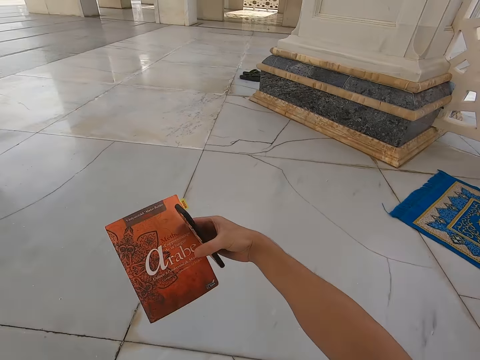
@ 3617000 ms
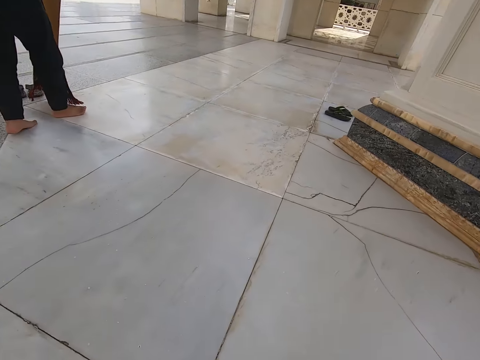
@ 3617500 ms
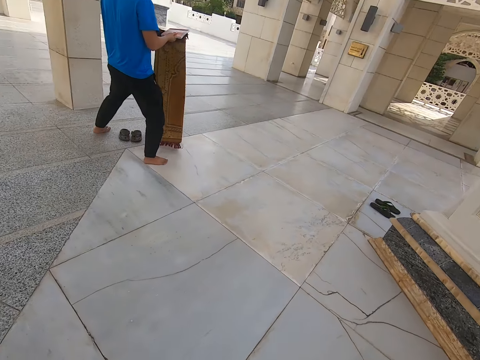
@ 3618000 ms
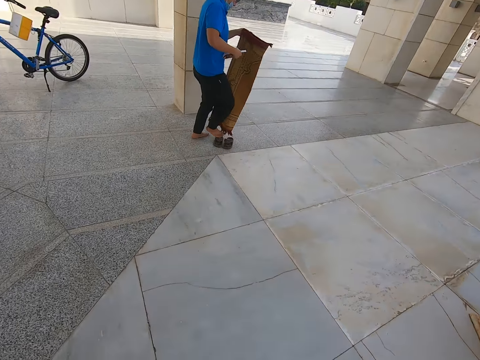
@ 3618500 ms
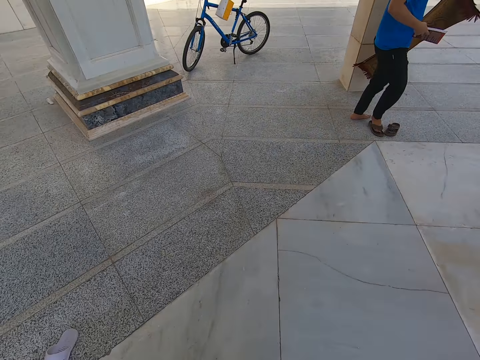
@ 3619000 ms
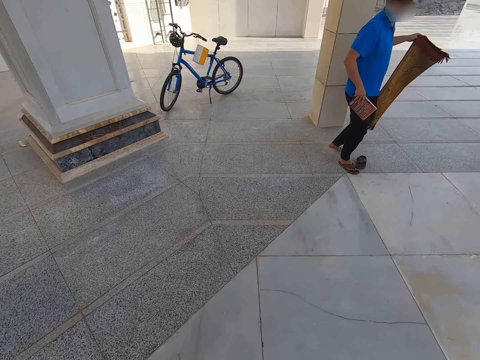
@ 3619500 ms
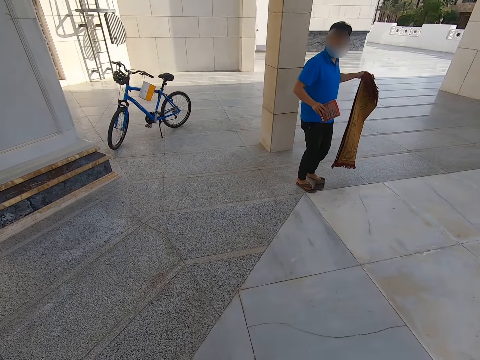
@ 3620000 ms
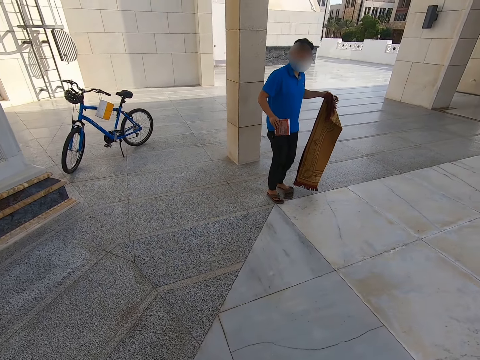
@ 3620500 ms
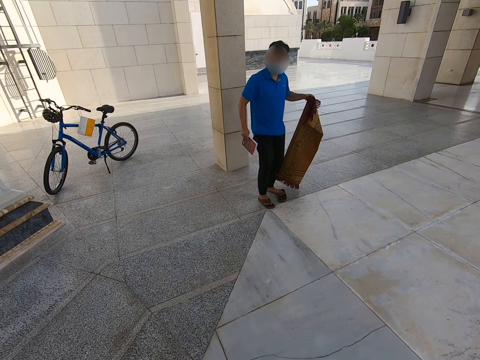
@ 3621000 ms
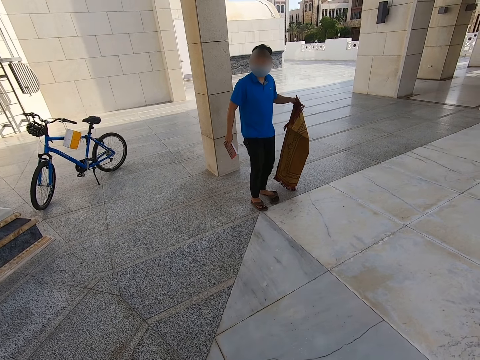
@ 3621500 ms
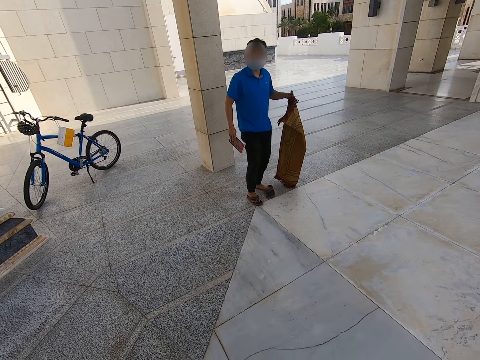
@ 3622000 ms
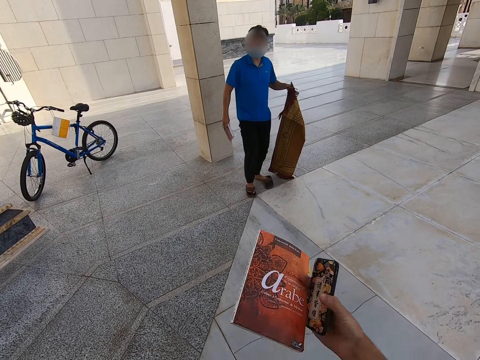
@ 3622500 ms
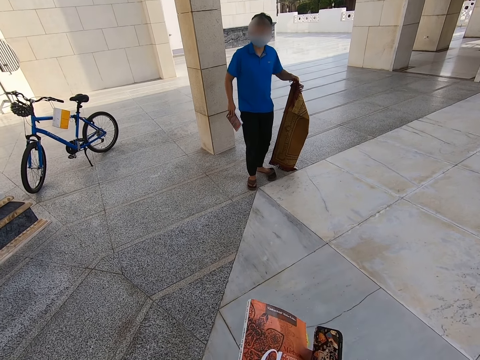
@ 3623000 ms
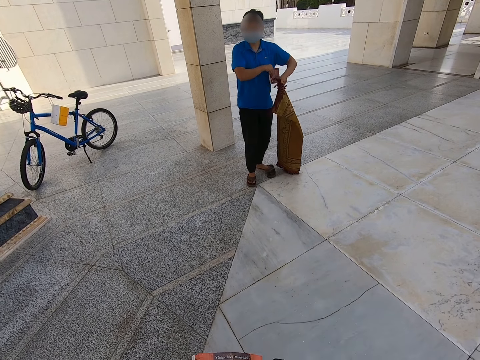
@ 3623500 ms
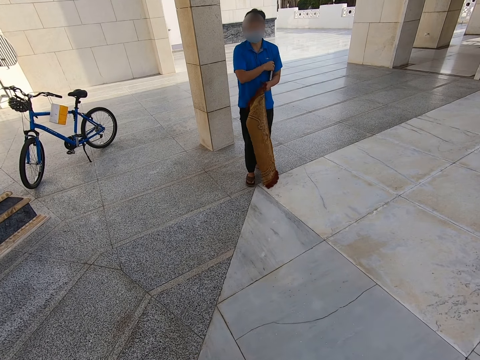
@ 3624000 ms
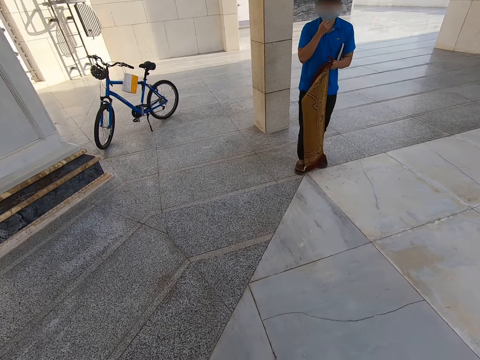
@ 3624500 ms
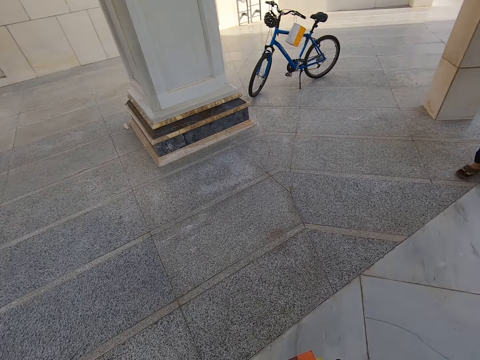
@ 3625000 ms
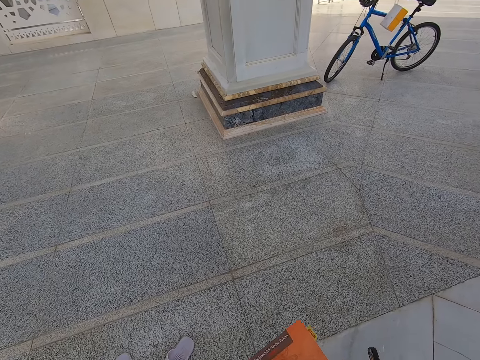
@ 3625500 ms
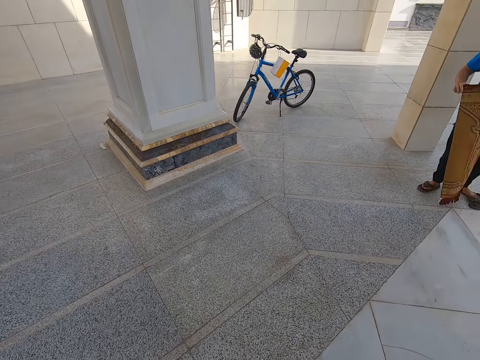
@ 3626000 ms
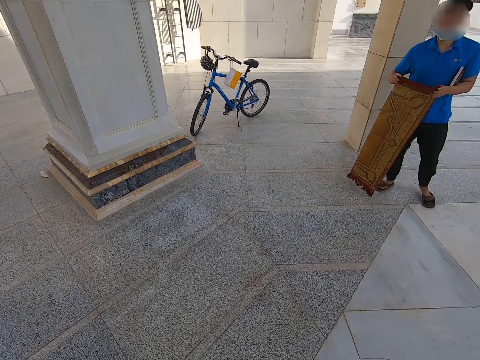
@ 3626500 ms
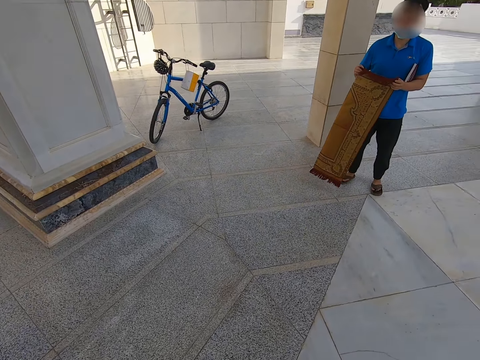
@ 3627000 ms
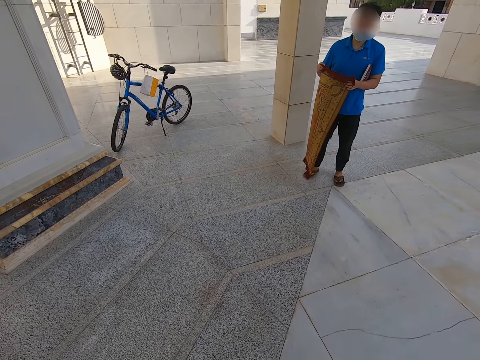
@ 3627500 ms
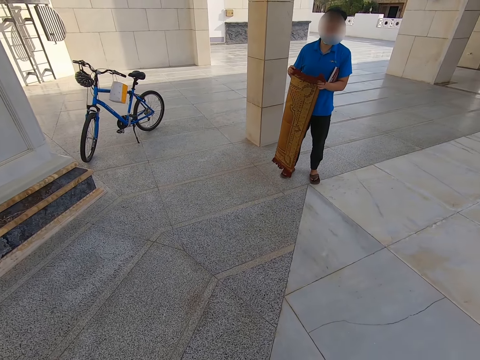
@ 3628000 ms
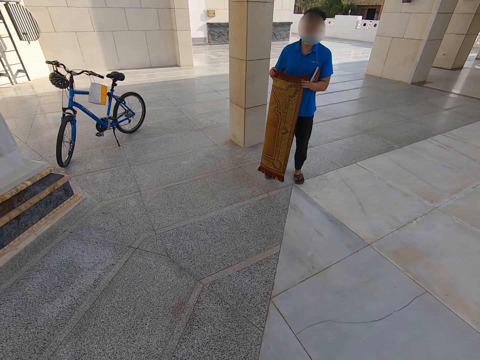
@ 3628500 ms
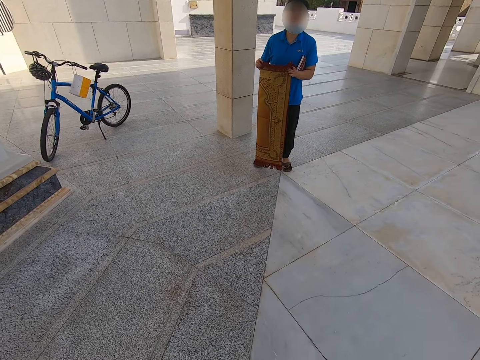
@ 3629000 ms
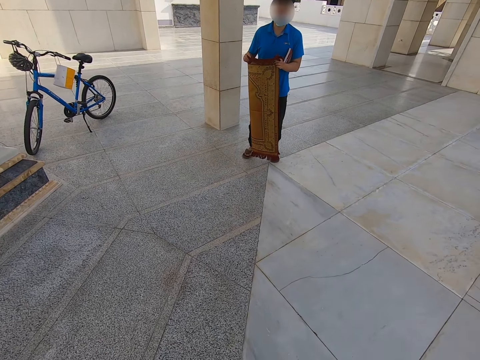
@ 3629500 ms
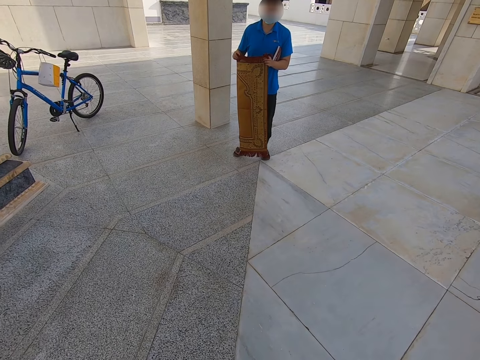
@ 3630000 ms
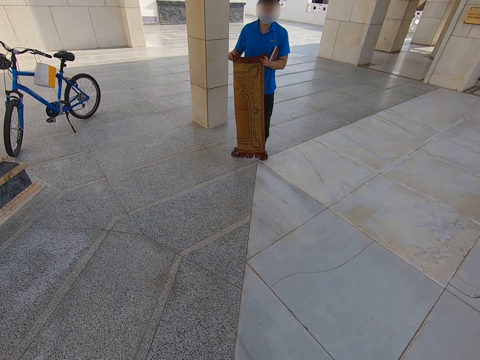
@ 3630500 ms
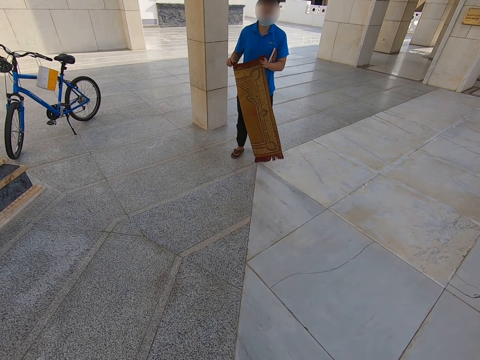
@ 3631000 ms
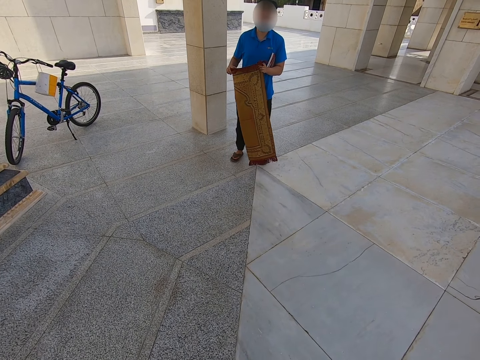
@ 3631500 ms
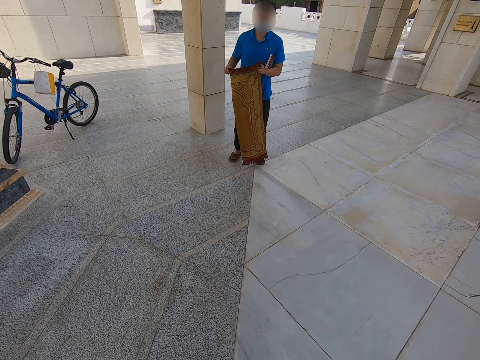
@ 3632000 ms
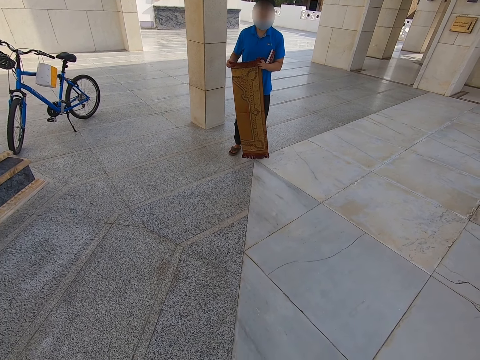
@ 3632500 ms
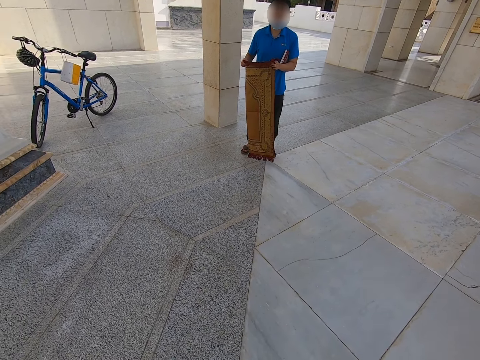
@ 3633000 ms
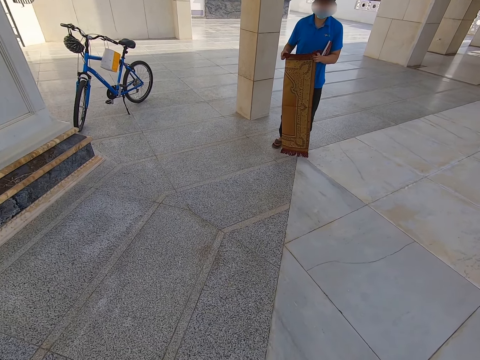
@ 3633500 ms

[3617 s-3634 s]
The camera wearer stands up. They hold the book. They hold the phone. They look around. A person touches the carpet.

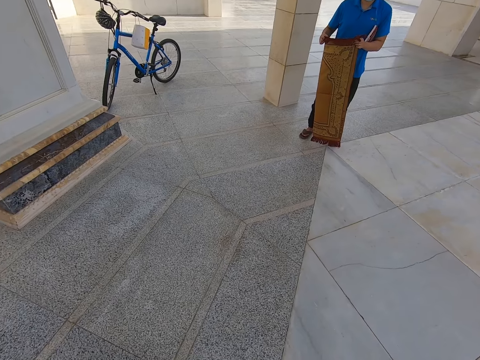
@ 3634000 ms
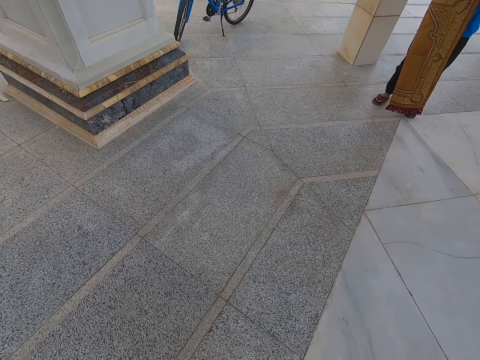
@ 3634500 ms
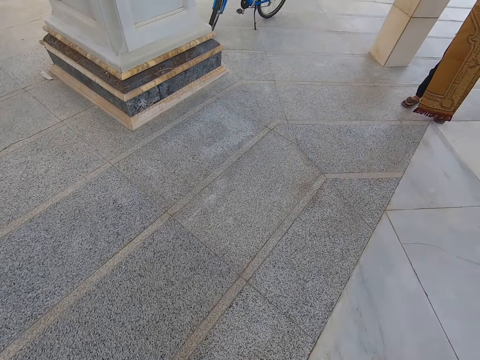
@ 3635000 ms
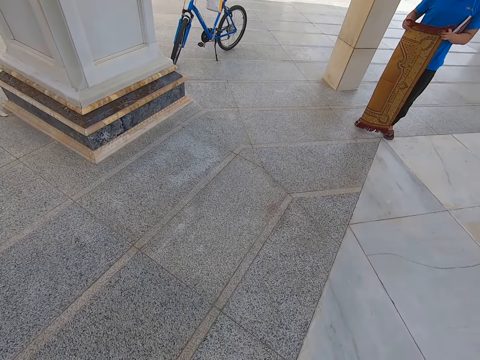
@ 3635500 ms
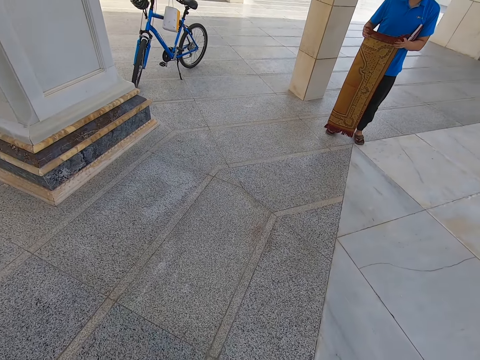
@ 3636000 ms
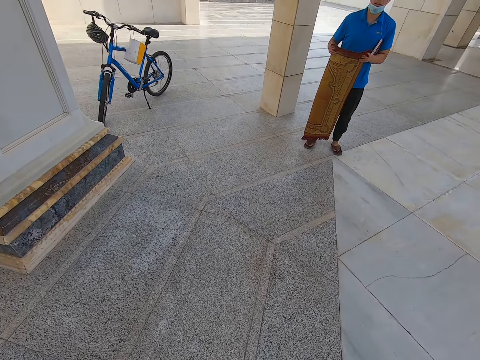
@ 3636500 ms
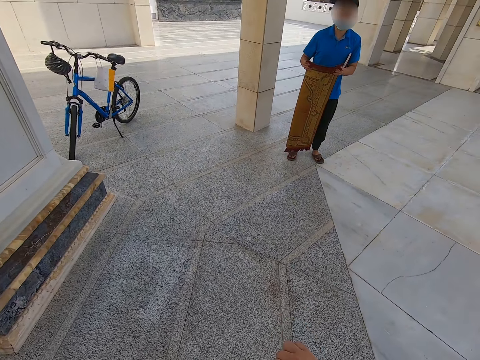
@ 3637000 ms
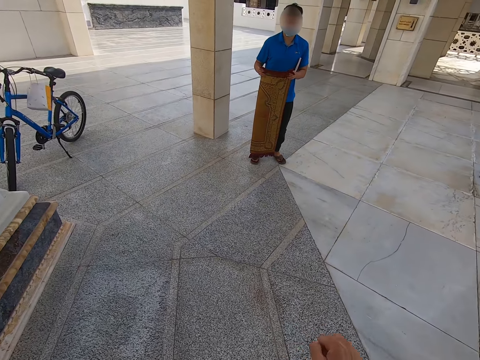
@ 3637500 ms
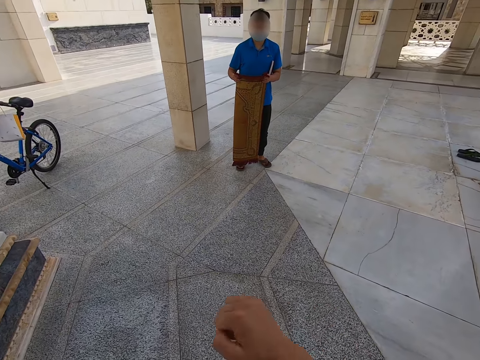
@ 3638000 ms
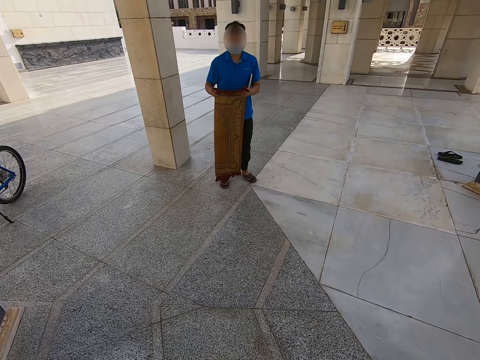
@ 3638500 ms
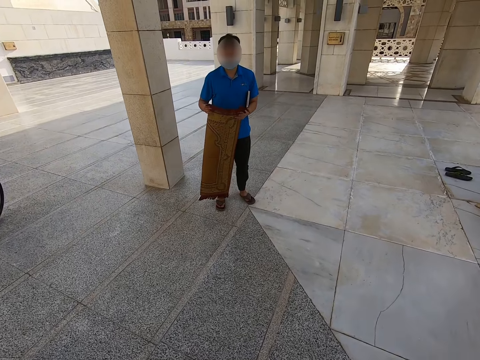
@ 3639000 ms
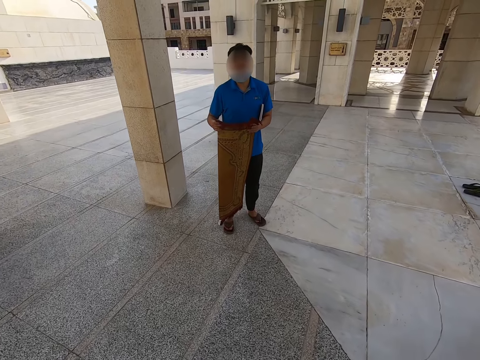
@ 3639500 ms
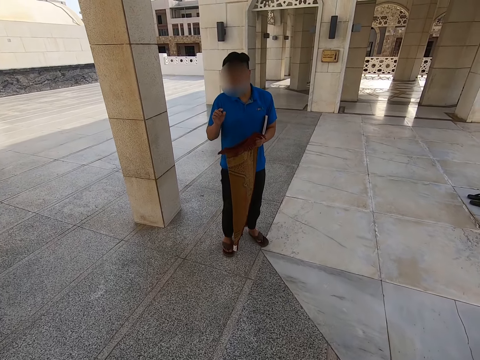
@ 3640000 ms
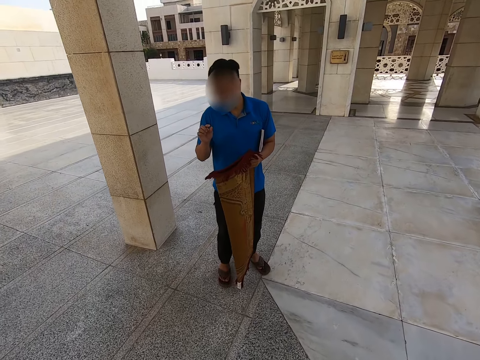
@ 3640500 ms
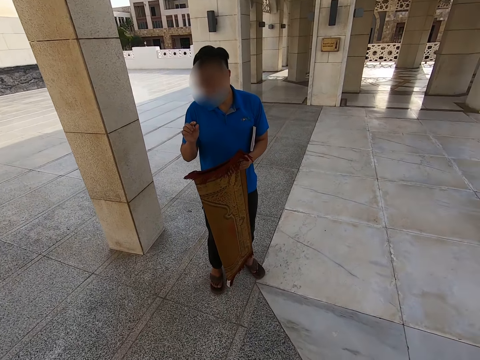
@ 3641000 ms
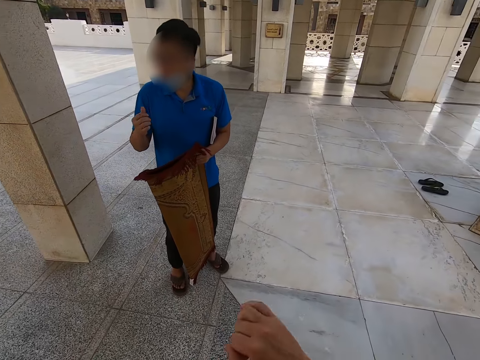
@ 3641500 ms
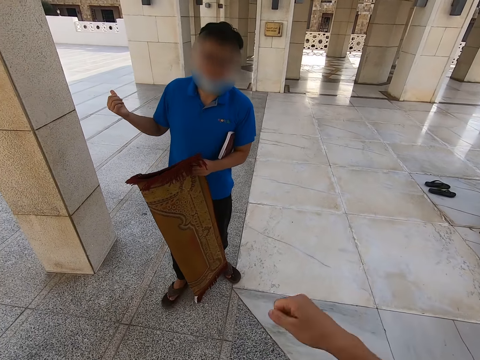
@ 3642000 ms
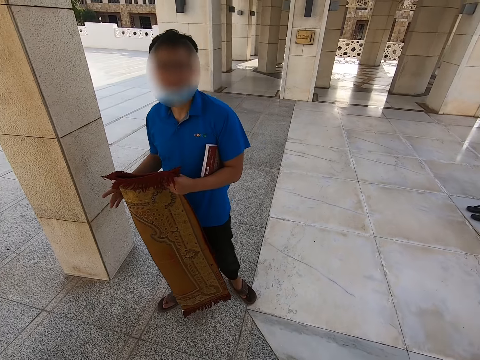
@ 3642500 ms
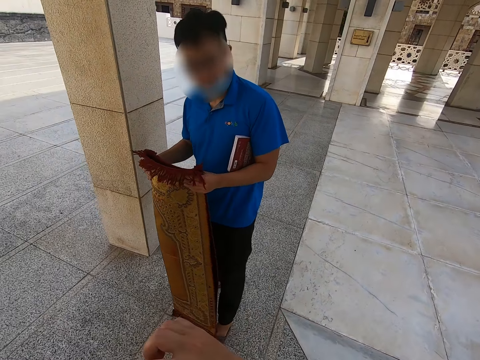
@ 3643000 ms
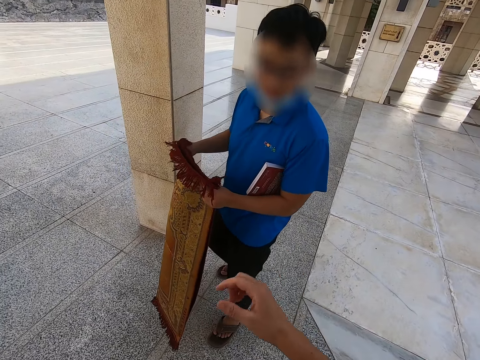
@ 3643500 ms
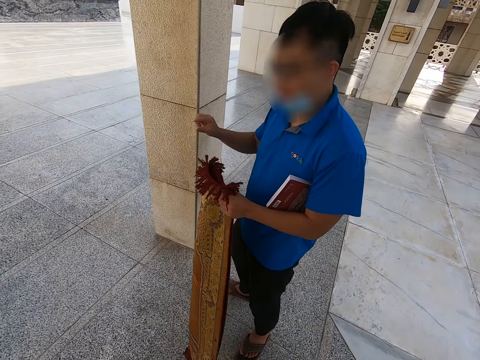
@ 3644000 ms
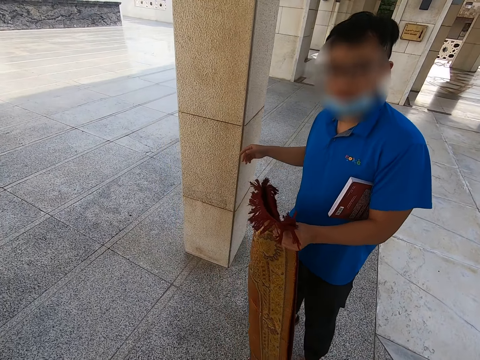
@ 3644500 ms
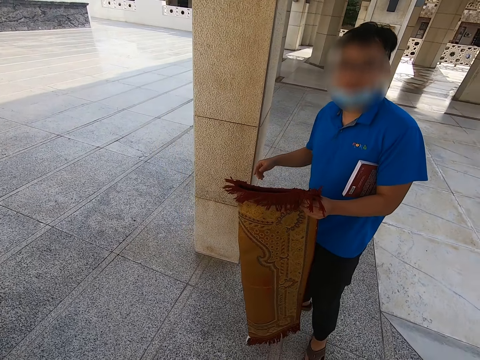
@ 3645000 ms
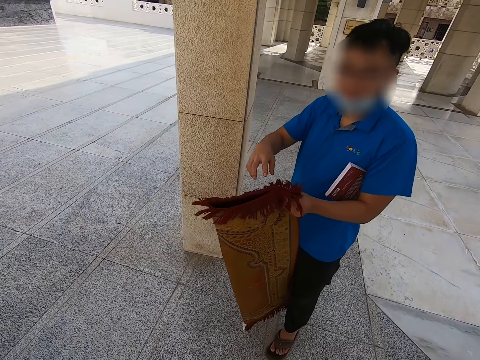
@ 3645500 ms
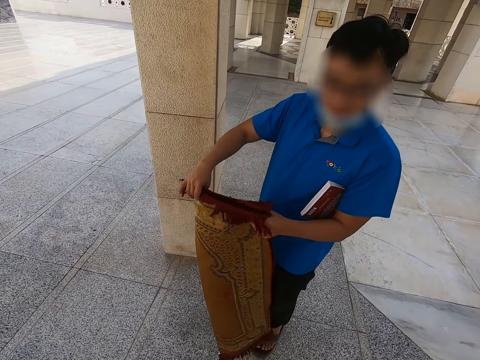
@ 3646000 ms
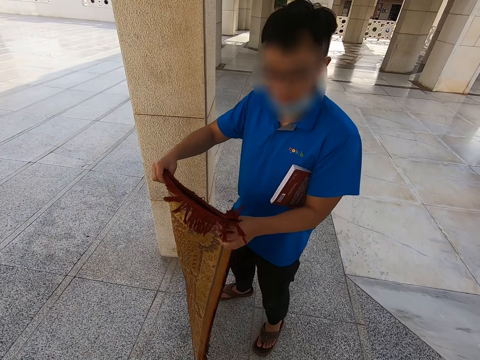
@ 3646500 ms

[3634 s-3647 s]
The camera wearer speaks to a man.
